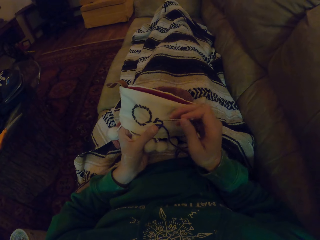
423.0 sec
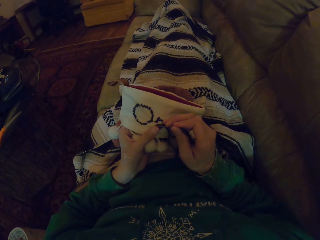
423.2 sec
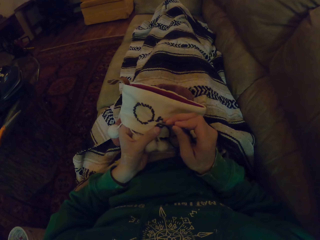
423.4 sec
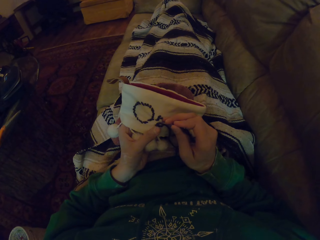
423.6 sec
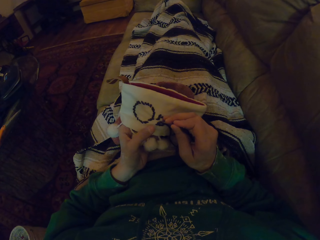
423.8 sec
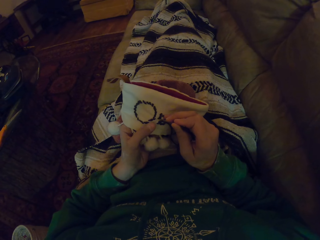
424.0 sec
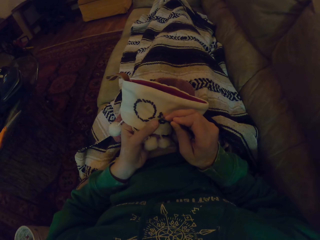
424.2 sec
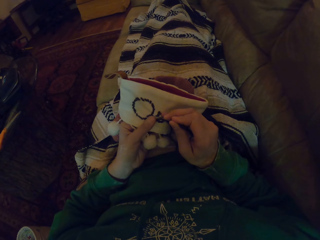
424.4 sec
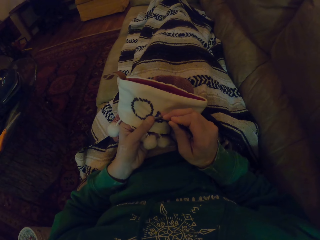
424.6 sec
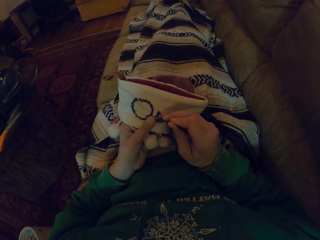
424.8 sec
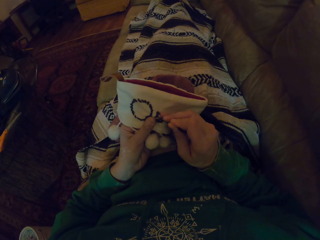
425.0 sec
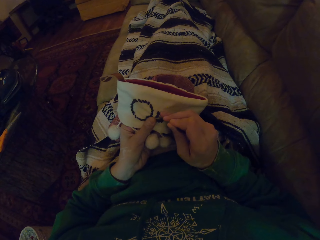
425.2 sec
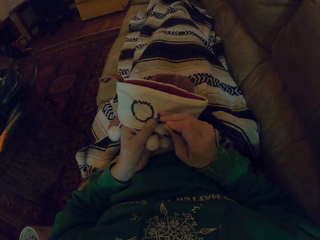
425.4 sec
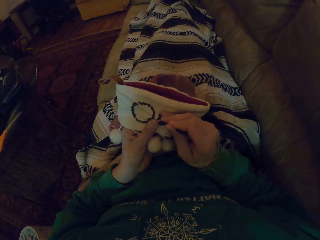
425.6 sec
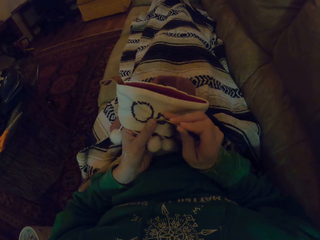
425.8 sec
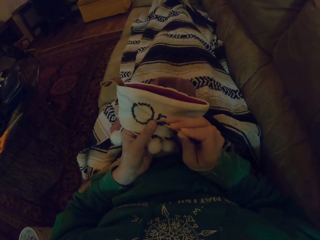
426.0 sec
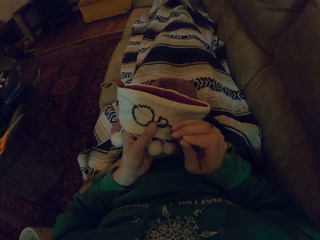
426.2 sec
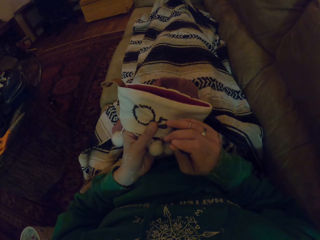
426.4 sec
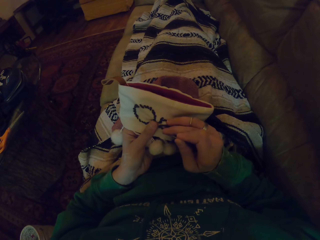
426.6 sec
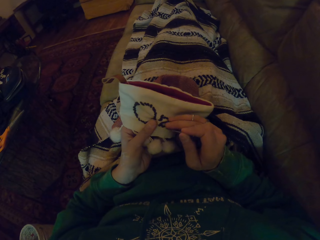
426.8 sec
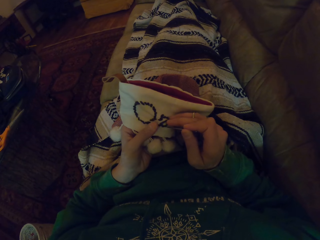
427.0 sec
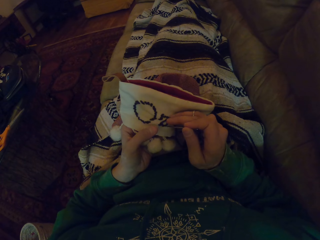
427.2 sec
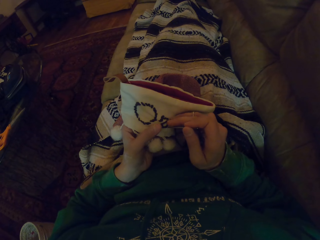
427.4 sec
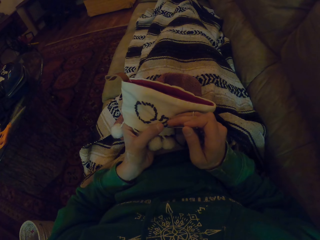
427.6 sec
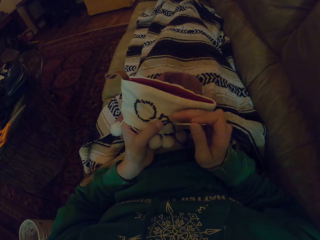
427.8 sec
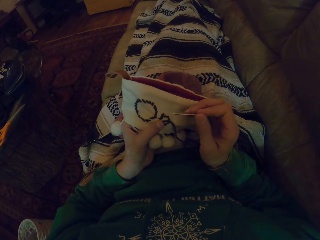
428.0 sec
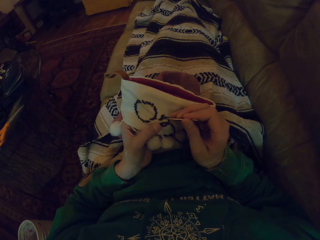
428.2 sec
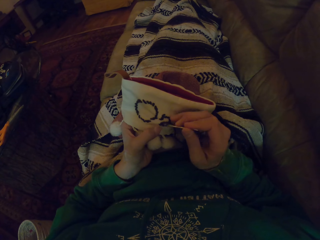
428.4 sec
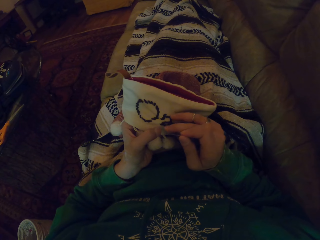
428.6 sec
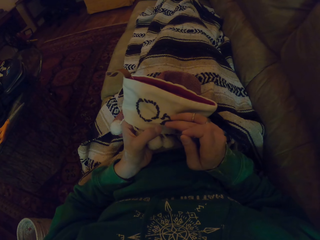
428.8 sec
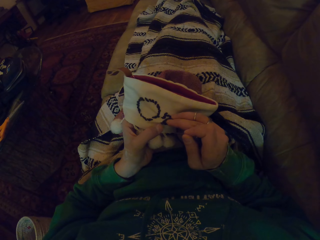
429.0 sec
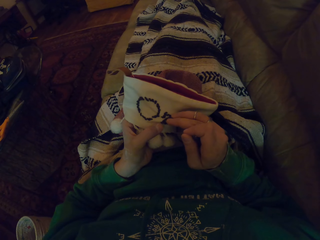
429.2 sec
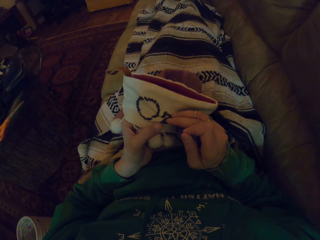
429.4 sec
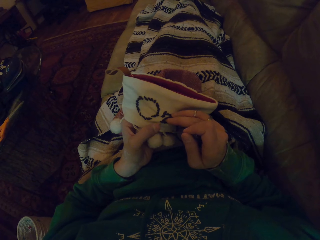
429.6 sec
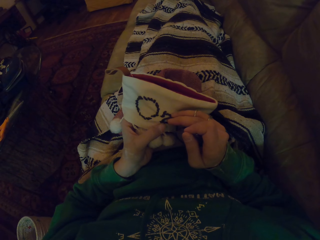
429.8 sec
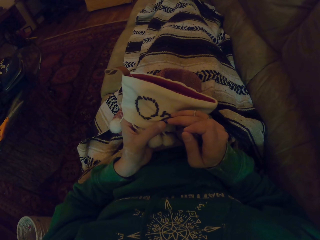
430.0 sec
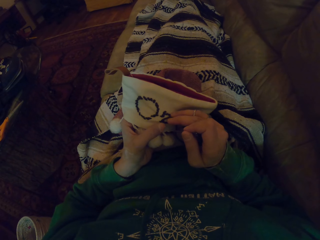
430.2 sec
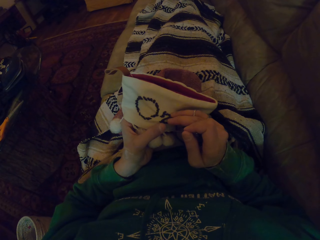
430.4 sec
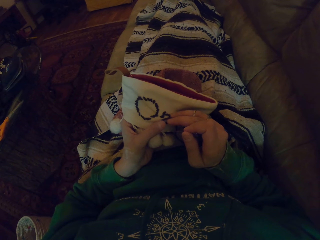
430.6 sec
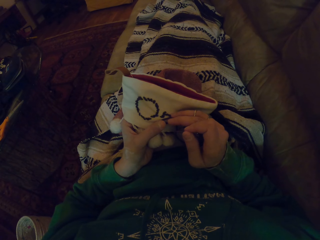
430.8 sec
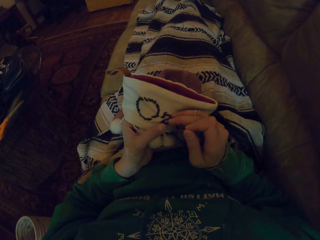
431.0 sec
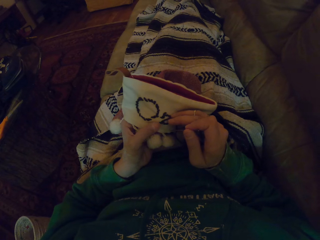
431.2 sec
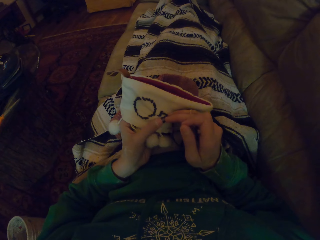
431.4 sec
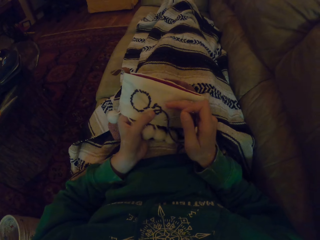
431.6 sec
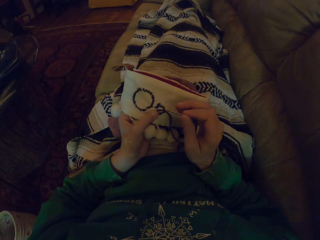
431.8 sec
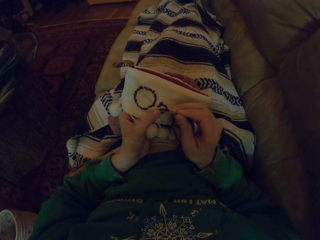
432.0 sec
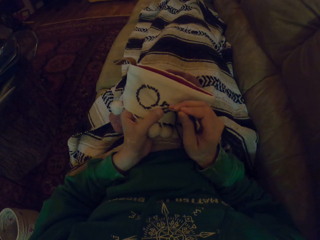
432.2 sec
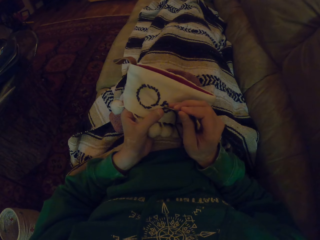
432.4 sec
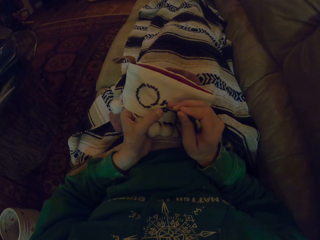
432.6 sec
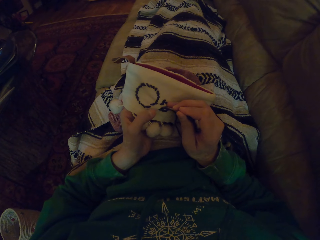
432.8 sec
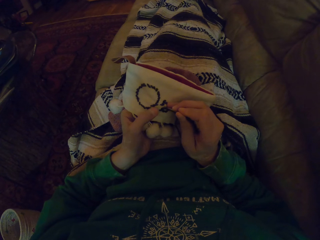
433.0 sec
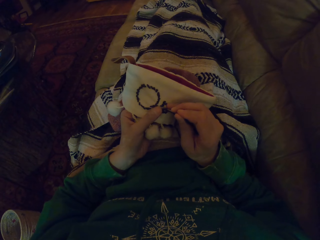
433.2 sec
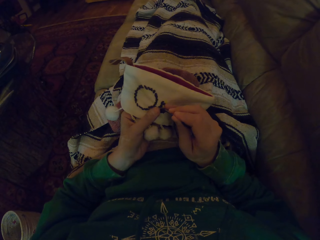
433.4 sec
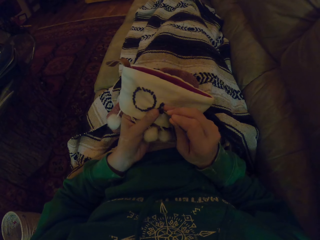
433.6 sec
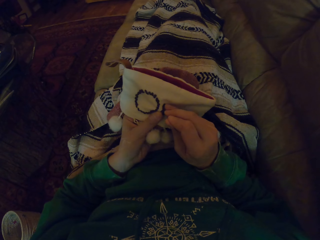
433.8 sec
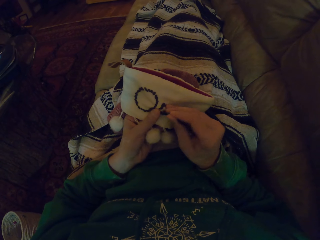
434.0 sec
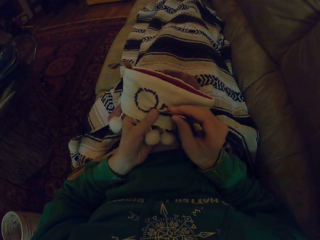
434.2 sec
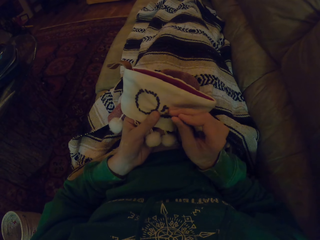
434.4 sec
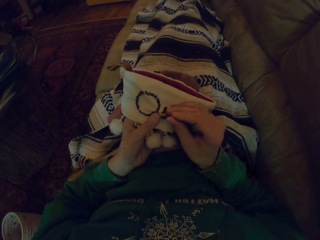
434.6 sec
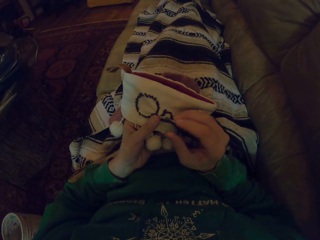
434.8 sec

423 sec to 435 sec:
The camera wearer touches the garment. They point the garment with the sewing needle. They align the thread. They stare at the garment. They knit the garment.

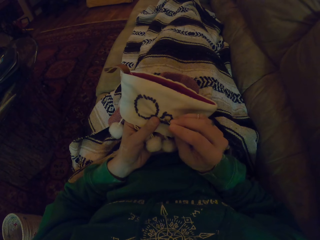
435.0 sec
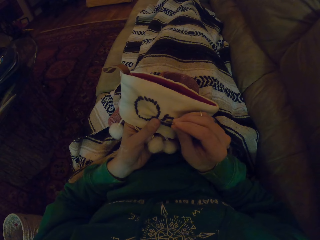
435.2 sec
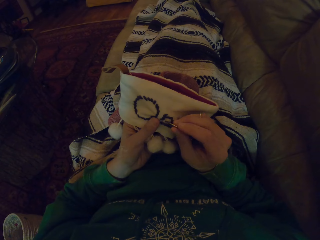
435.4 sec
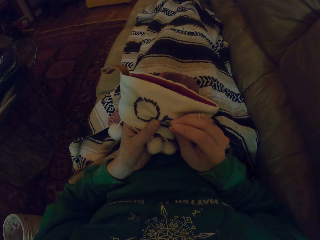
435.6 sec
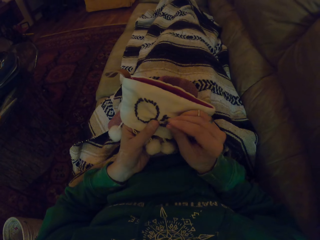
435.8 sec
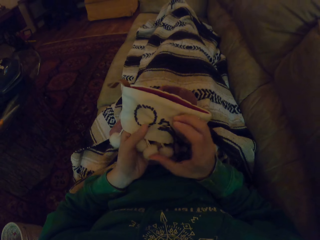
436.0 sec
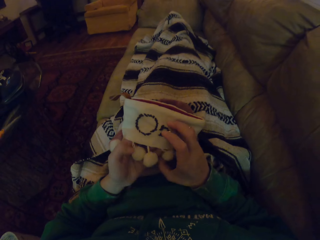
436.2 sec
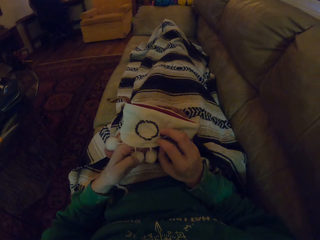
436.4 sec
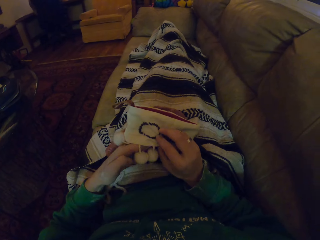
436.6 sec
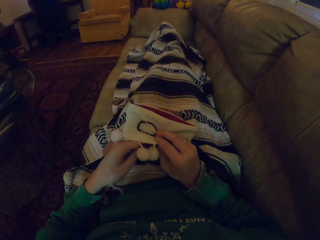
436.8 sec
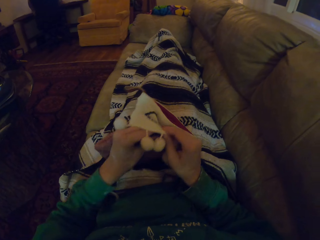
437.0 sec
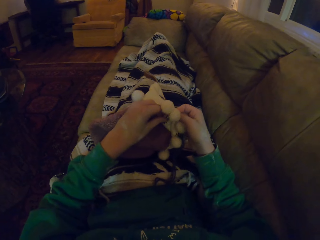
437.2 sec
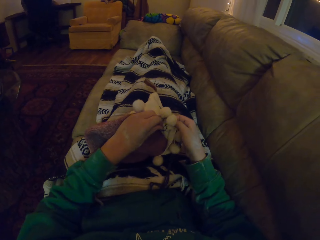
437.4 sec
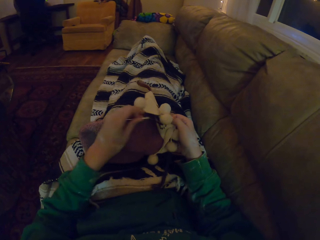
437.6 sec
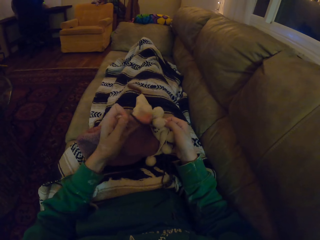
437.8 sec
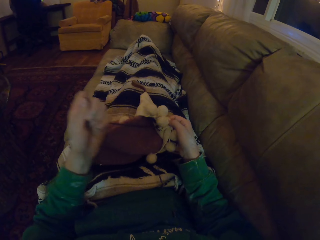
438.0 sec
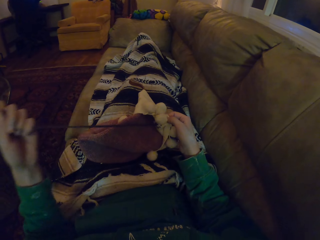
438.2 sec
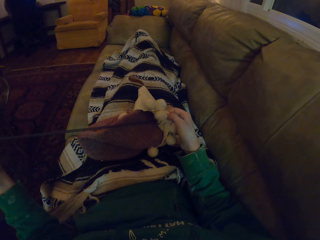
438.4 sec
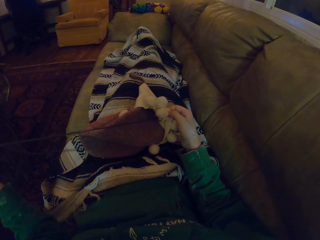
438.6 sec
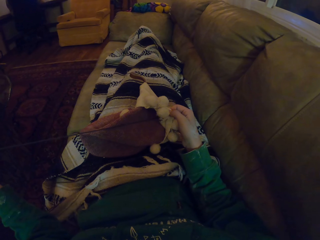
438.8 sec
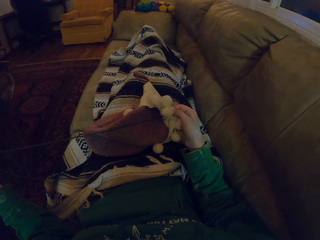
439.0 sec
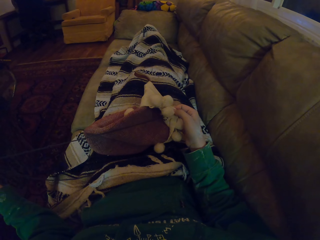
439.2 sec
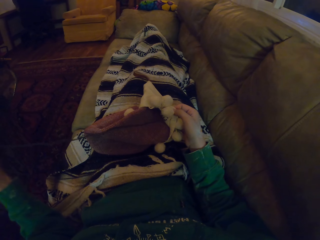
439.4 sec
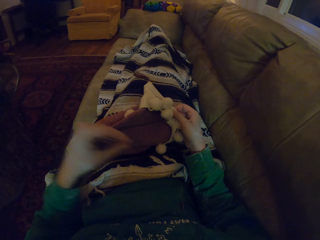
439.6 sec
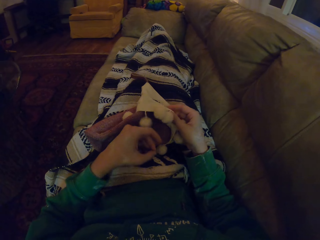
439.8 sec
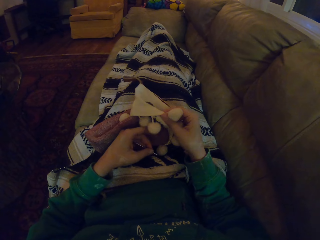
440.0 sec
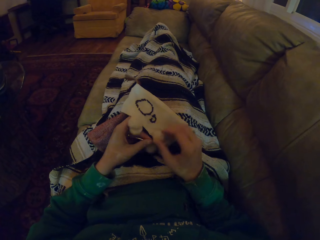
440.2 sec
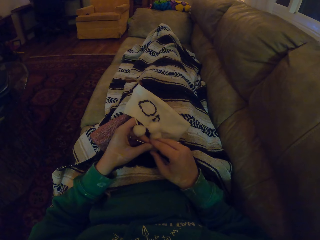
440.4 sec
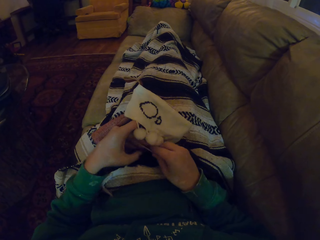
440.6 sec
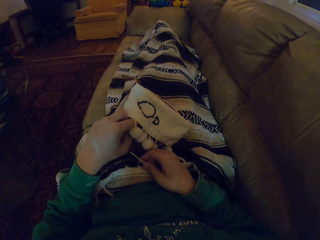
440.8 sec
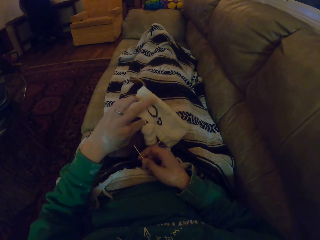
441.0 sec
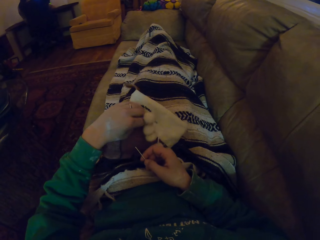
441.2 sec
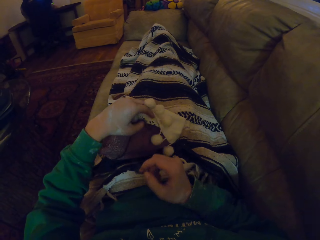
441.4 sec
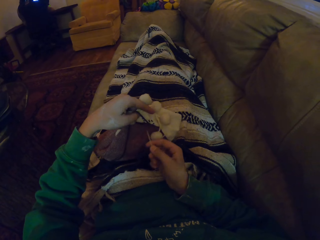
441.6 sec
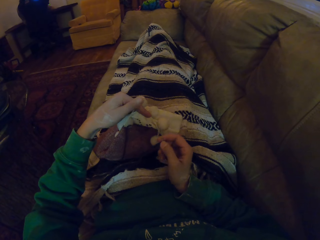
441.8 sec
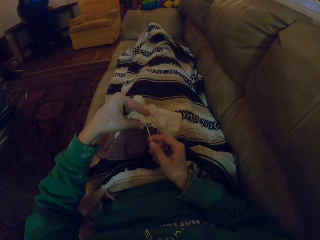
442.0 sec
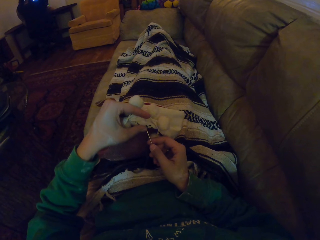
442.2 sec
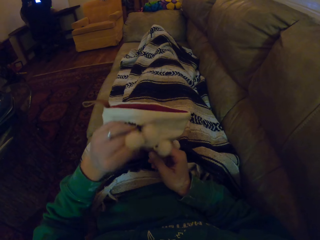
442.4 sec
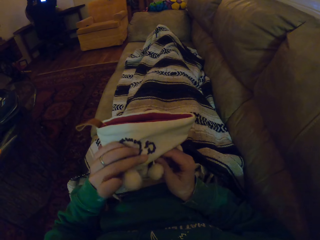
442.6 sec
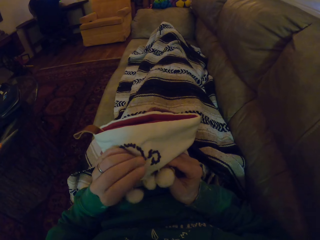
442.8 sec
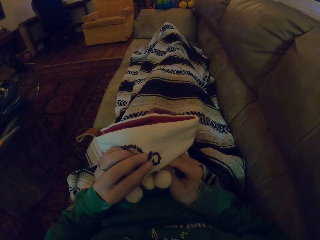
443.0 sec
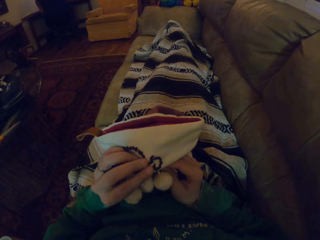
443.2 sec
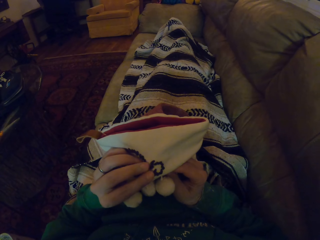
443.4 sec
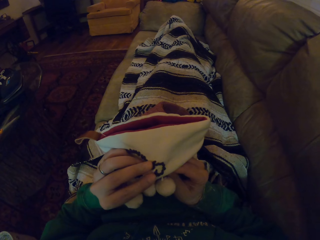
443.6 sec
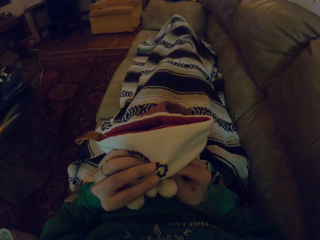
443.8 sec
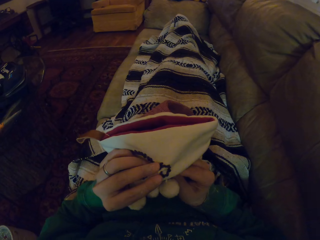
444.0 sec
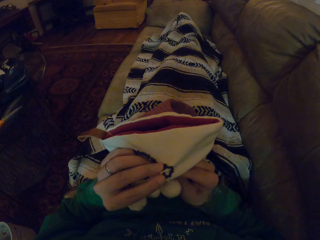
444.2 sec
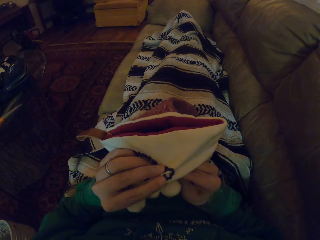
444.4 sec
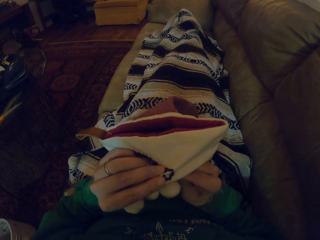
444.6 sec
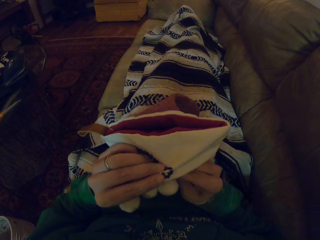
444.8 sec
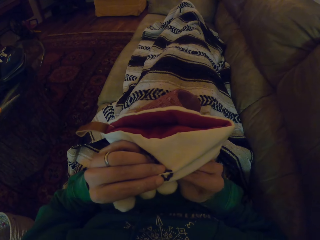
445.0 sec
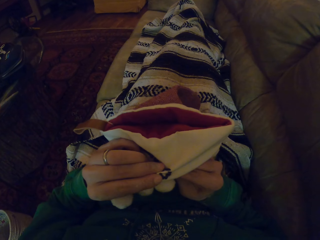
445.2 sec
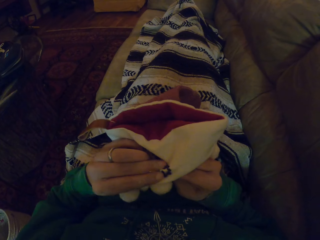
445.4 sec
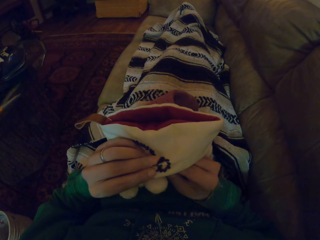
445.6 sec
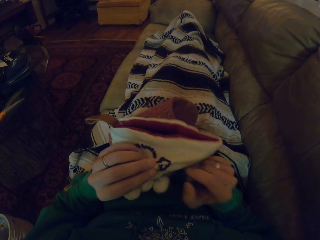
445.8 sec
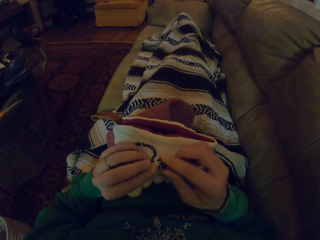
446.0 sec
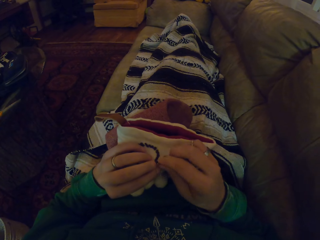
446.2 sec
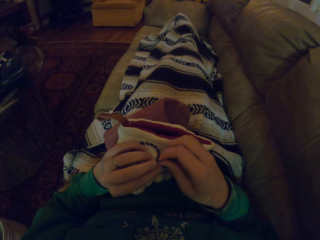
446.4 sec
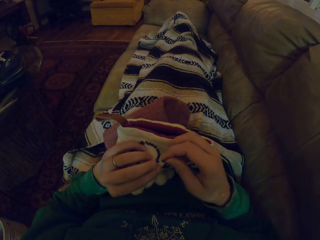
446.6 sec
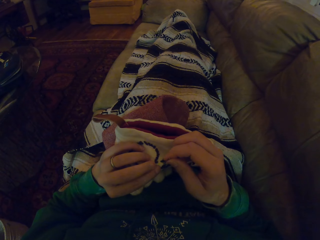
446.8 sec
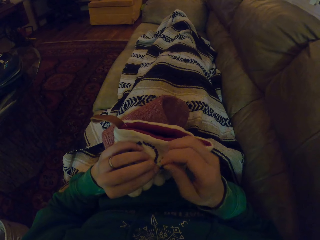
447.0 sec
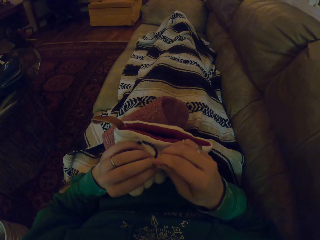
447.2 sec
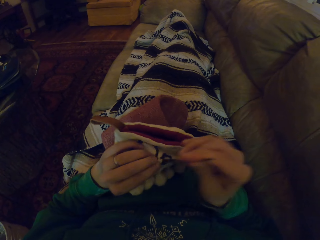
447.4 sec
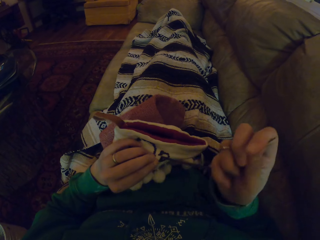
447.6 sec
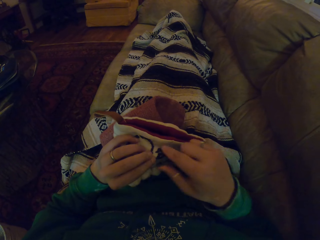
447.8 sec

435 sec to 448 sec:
The camera wearer turns the garment. They pull the thread. They turn the garment. They pass the sewing needle to the right hand. They fold the garment. They turn the garment. They knit the garment. They pull the thread.
